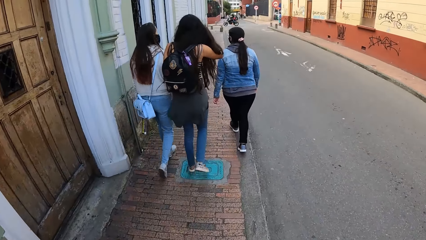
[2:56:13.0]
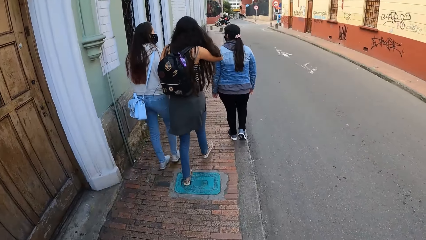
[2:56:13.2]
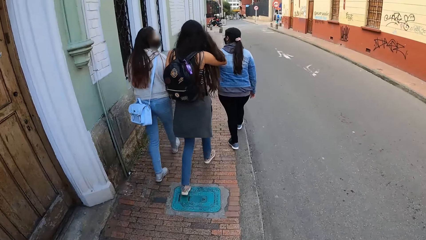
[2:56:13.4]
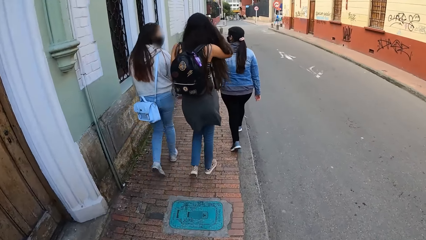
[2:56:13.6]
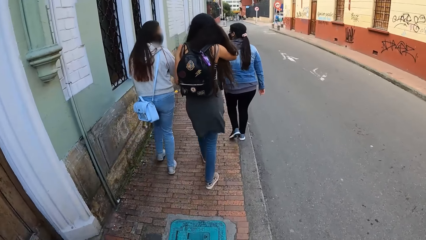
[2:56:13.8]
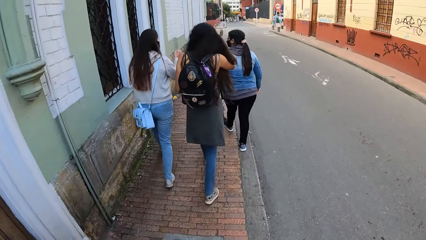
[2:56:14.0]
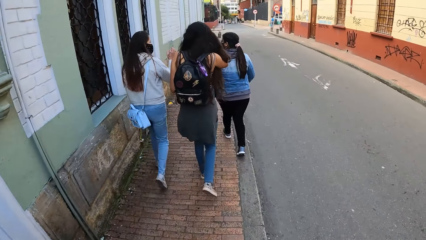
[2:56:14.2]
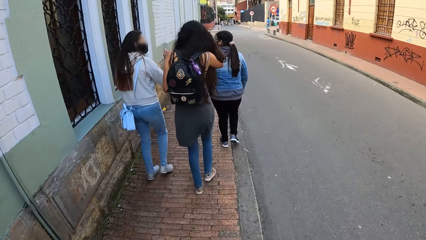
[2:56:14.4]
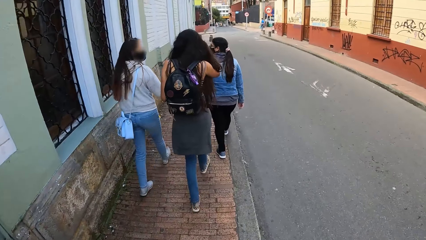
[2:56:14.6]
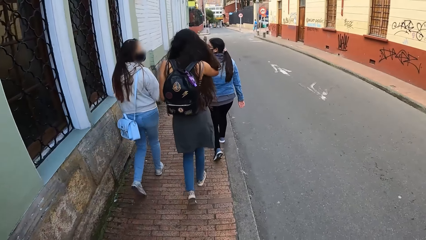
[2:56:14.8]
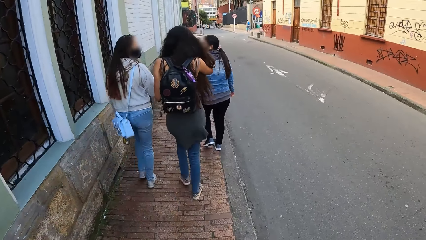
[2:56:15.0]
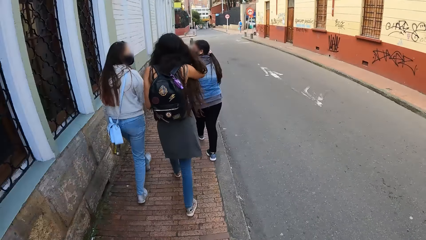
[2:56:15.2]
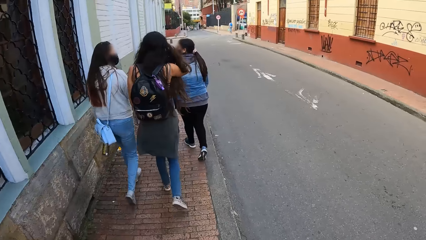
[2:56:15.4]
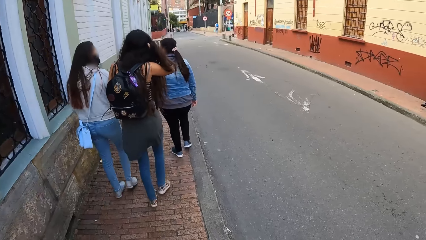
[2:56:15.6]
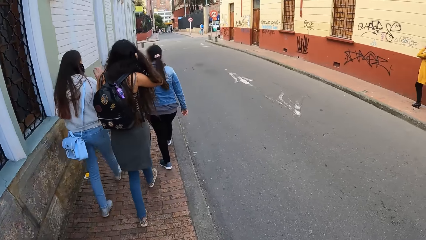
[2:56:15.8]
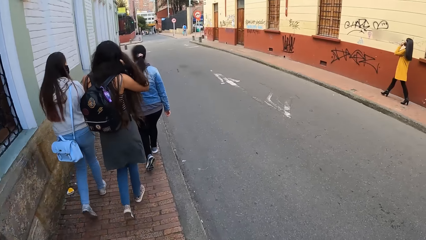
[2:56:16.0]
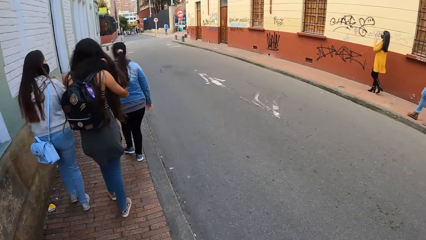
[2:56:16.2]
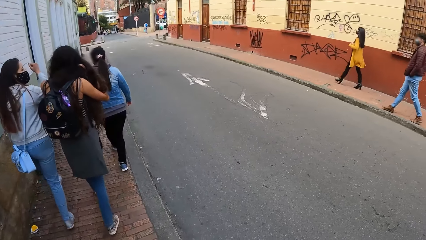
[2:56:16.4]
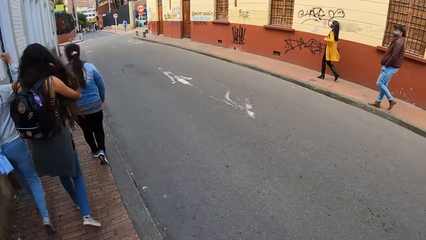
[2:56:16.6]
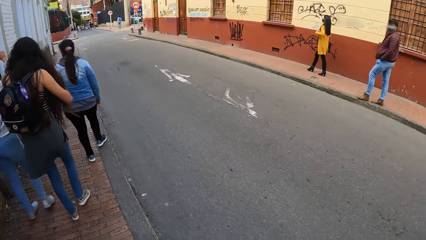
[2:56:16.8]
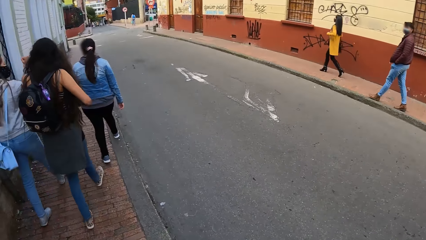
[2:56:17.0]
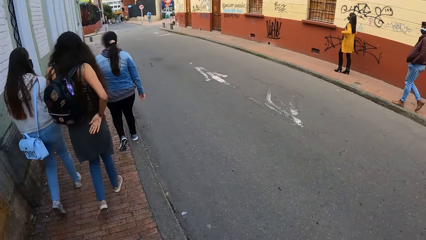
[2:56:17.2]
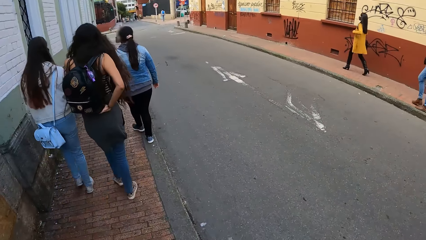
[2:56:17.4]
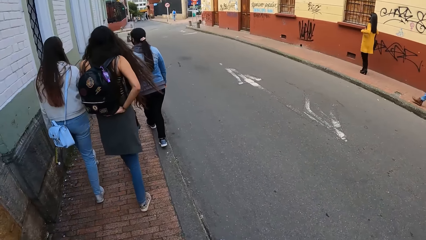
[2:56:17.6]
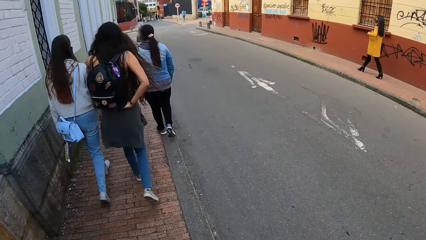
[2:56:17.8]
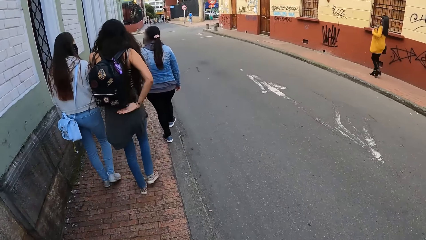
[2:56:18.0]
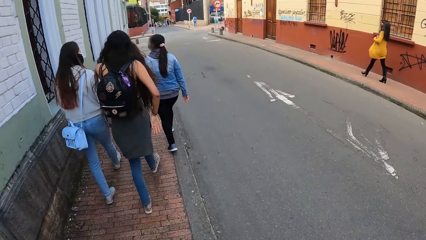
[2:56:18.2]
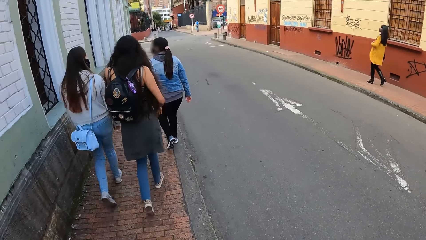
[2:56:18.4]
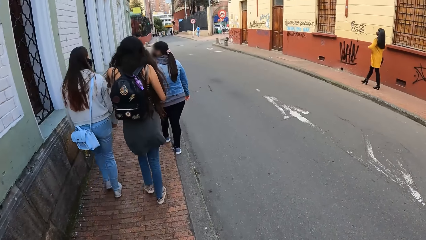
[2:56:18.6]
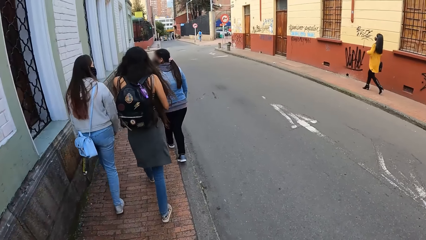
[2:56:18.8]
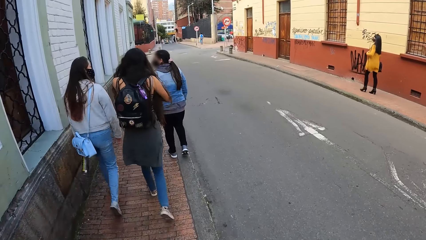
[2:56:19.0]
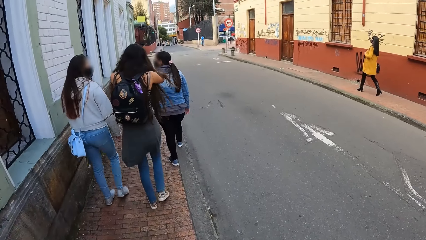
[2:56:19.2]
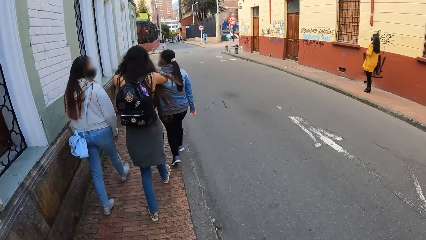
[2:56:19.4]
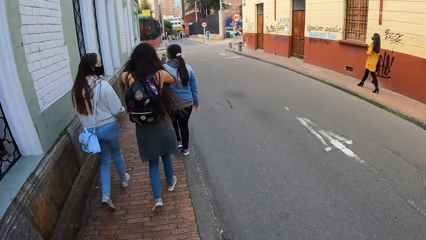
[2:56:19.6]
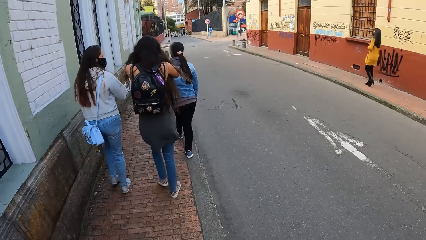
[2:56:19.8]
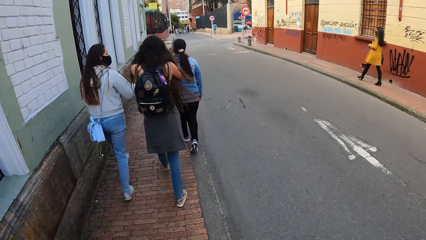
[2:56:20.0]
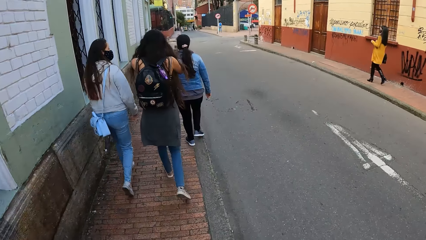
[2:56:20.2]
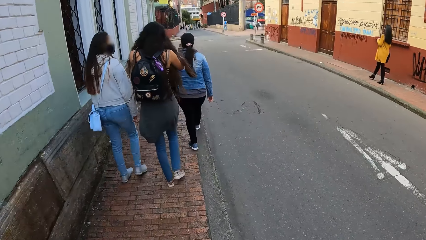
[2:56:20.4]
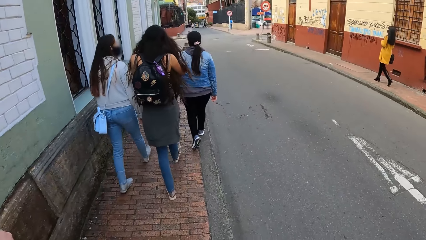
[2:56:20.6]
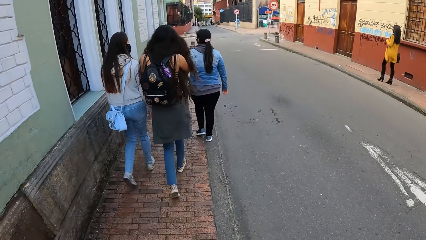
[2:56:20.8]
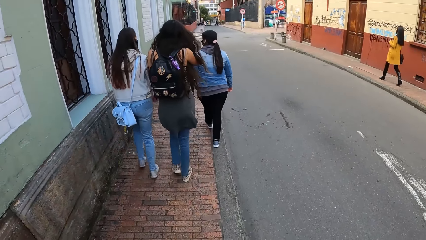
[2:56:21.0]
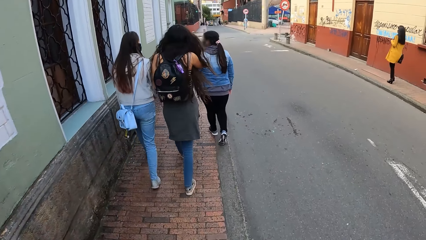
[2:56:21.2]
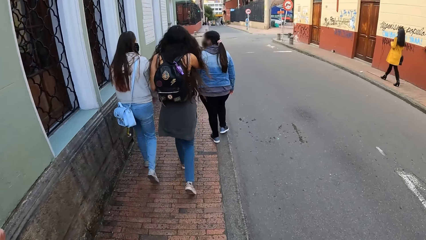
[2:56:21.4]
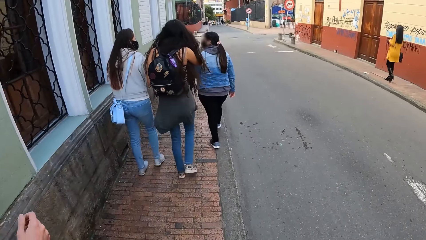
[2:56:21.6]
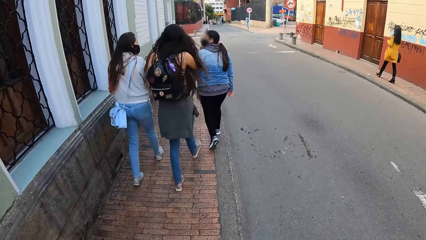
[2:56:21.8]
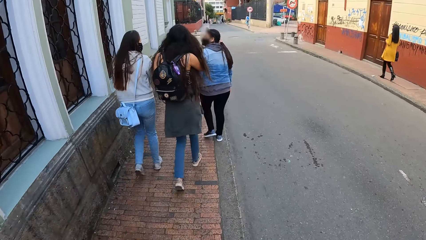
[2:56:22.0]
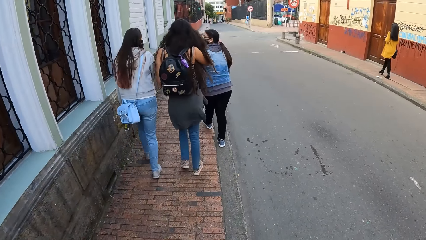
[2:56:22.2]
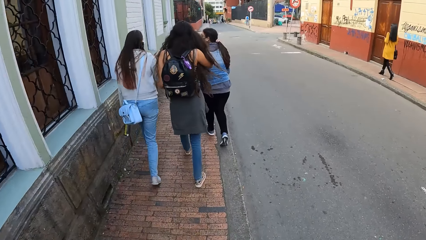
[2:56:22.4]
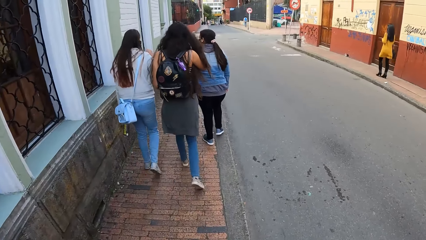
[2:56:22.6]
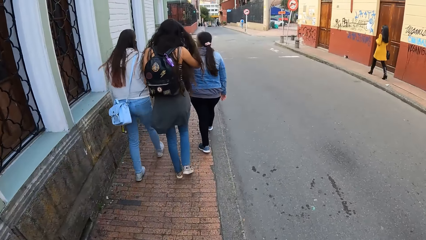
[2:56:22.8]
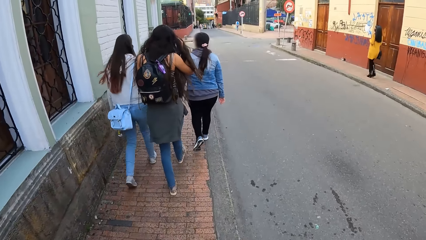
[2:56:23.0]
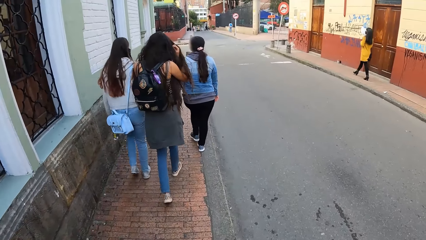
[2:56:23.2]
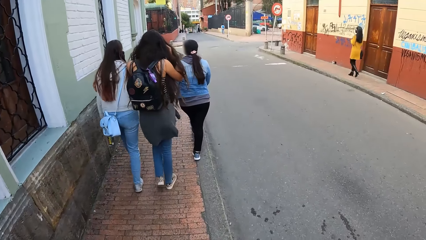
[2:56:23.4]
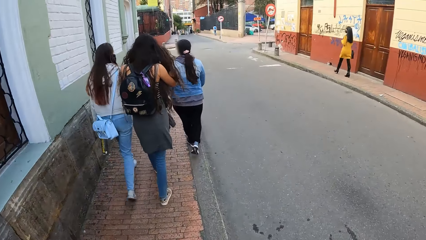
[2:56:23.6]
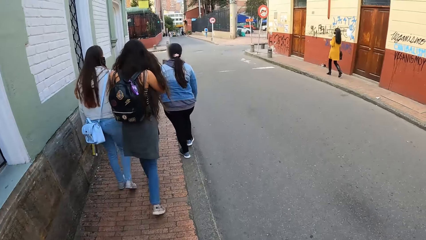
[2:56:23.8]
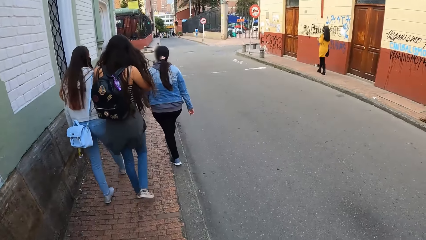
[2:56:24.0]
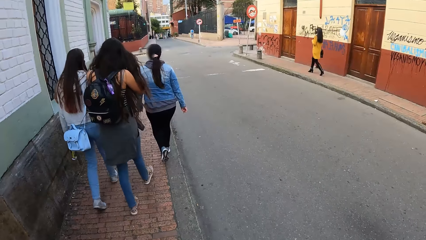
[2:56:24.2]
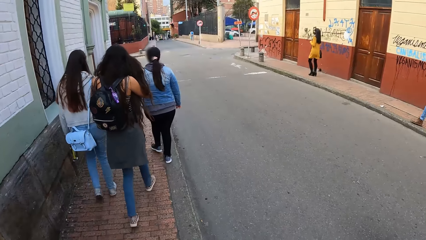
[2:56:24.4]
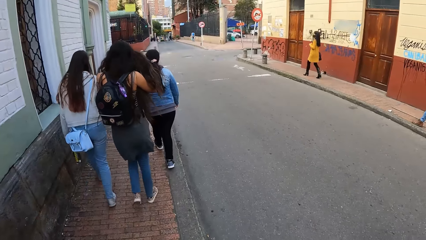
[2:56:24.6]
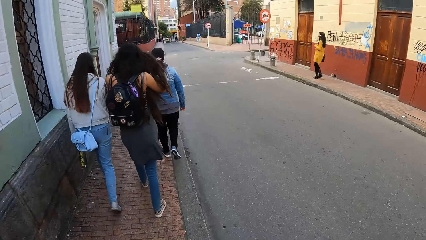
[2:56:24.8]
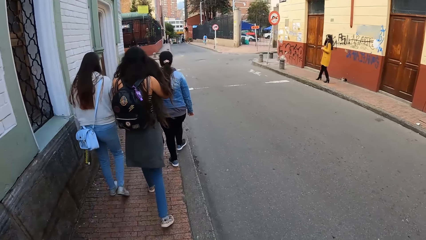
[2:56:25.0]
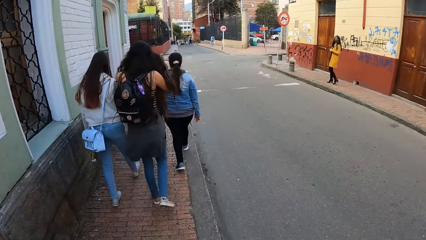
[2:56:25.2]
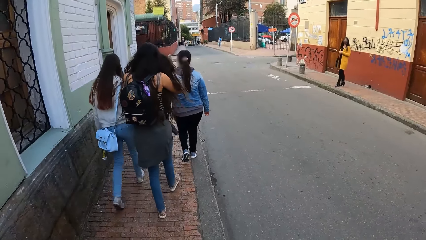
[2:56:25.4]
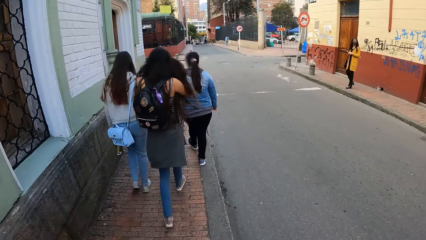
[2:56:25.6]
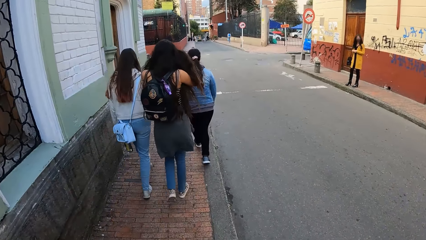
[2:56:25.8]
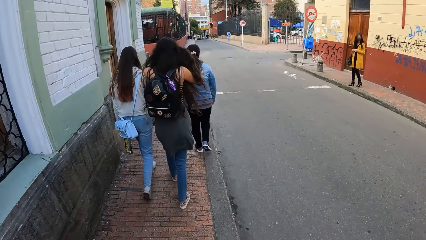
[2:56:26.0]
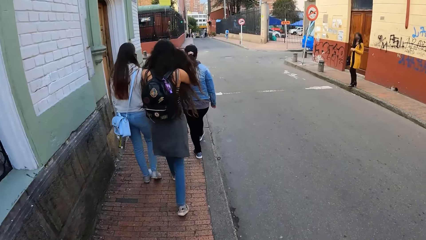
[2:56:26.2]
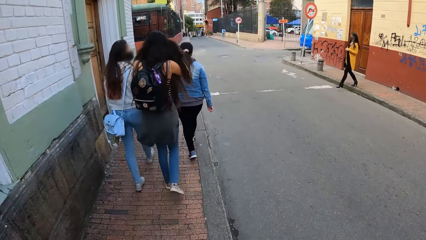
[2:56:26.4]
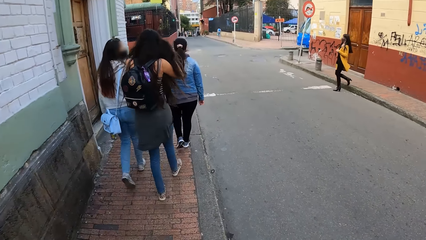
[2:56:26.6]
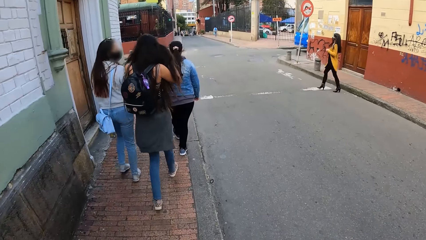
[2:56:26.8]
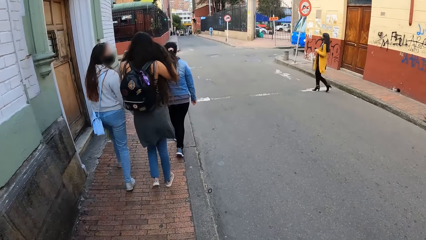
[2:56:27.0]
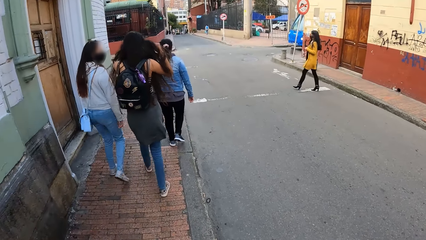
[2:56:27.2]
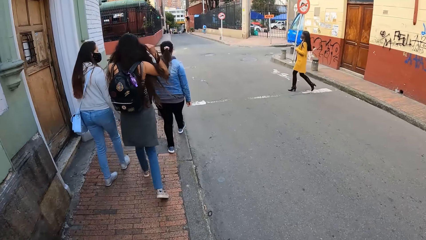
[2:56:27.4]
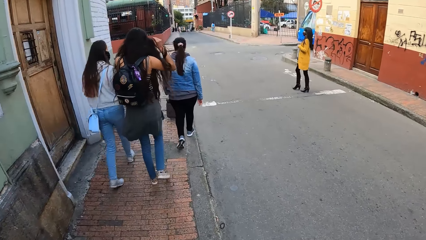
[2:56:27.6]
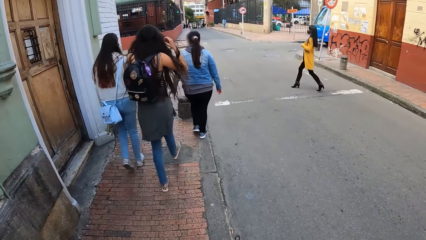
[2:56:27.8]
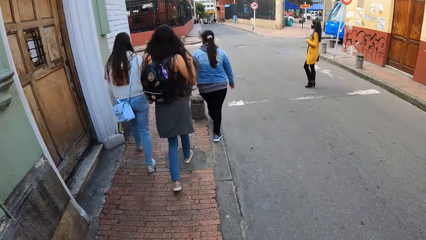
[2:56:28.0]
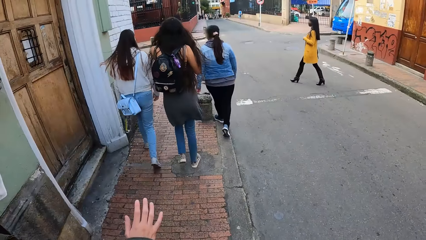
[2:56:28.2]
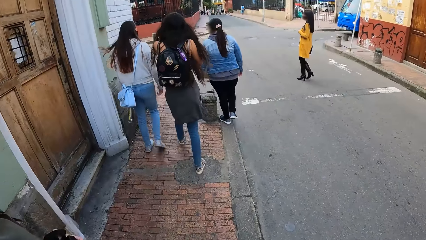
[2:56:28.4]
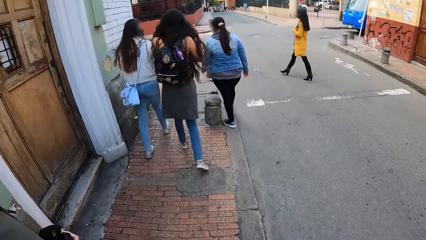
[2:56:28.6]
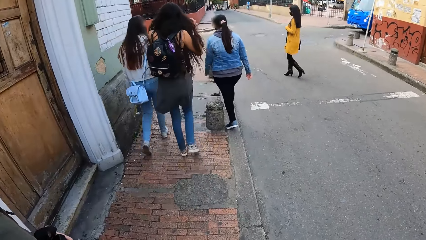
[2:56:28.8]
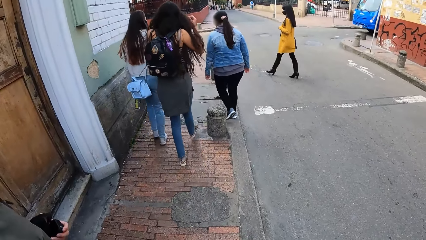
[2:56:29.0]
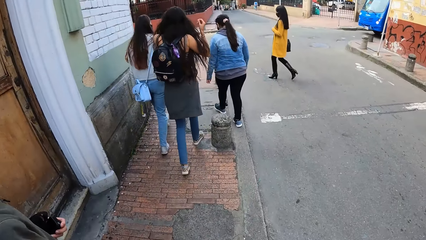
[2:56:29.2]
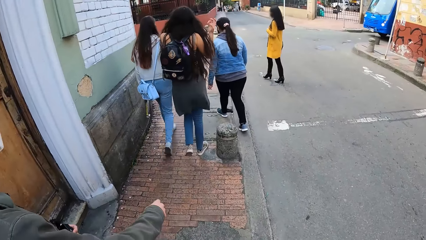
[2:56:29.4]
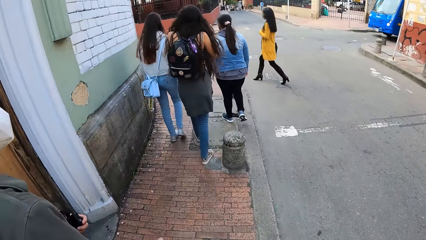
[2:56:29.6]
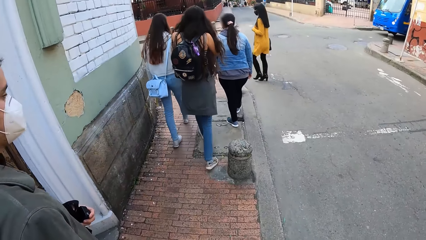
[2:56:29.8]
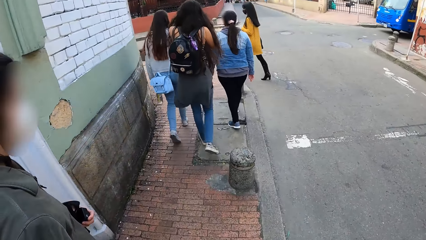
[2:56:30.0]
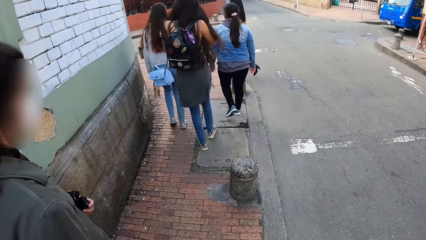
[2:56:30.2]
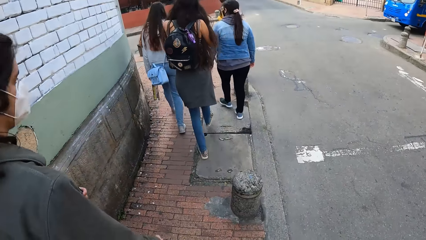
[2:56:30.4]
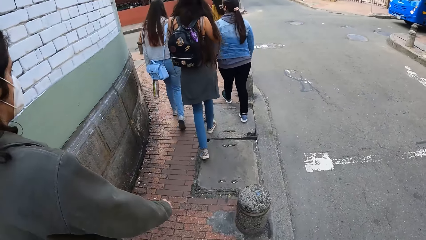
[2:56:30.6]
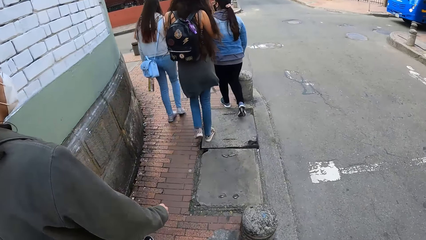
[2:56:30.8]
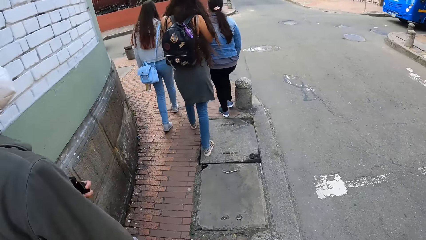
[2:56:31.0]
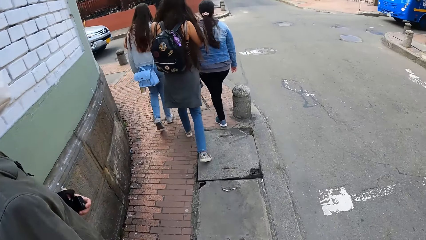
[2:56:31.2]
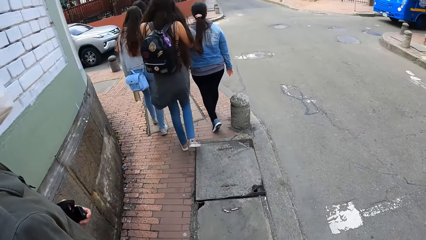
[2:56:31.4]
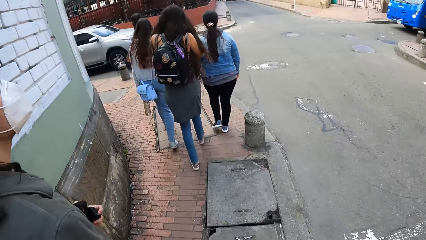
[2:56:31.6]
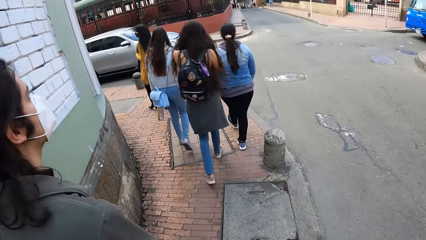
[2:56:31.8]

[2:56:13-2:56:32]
The woman makes hand gestures with her right hand. Another woman touches a backpack on her back with her right hand. The other woman untangles her hair with her right hand. The first woman makes hand gestures with her right hand. Another woman crosses the road.
